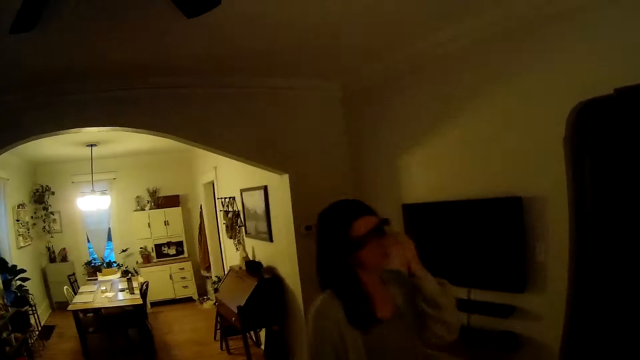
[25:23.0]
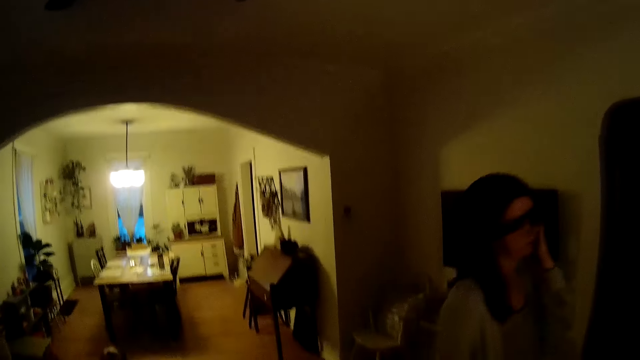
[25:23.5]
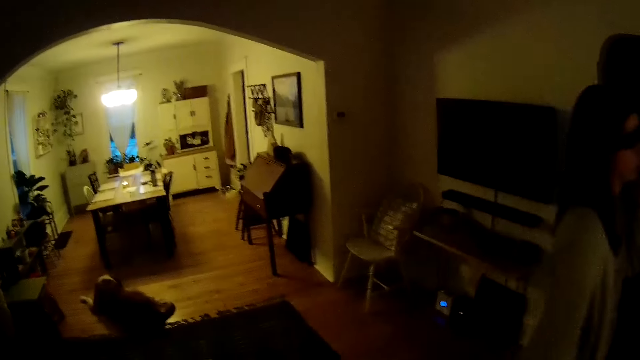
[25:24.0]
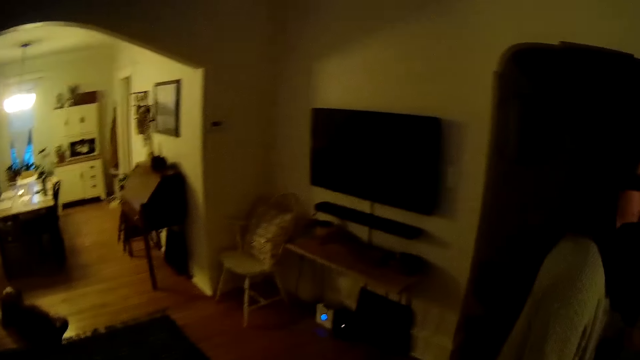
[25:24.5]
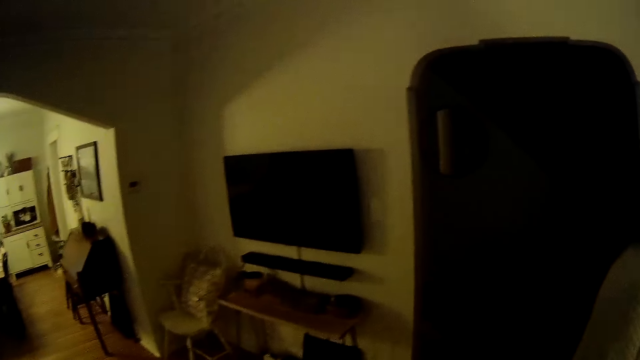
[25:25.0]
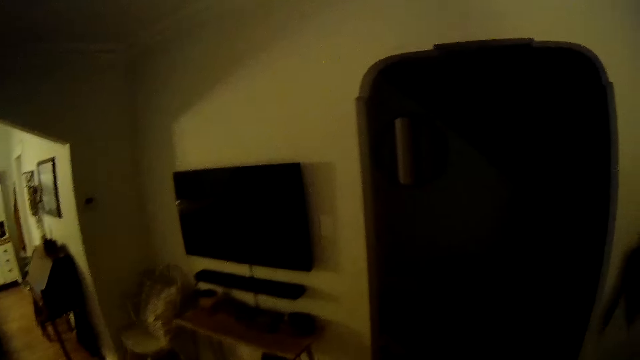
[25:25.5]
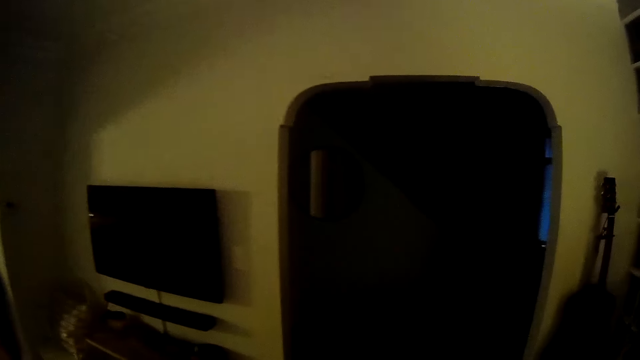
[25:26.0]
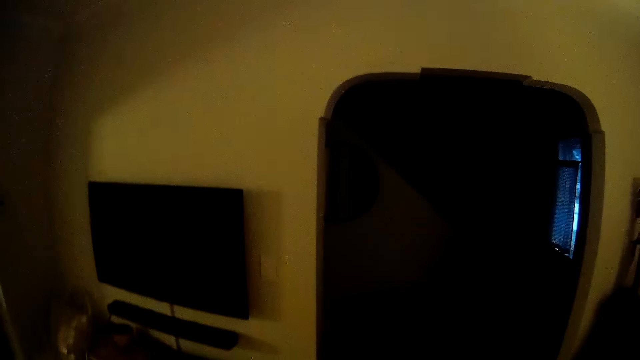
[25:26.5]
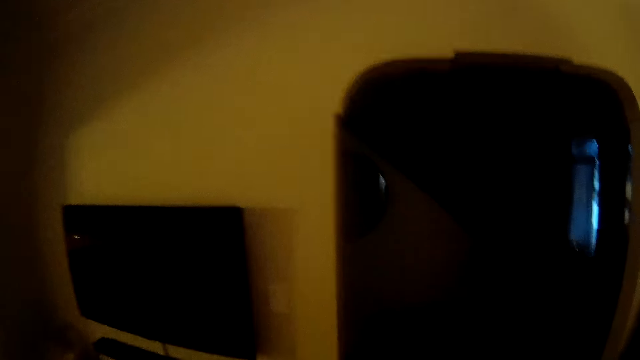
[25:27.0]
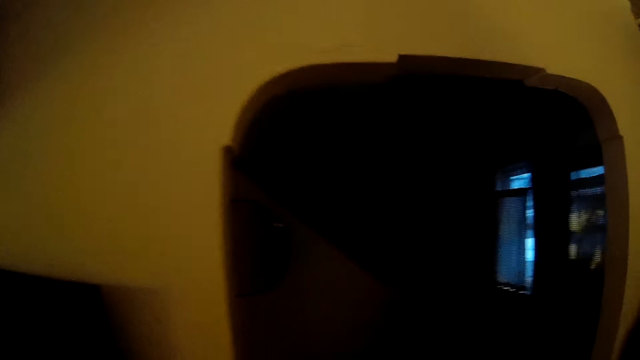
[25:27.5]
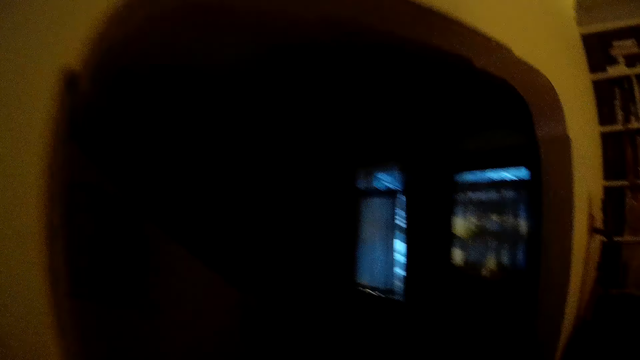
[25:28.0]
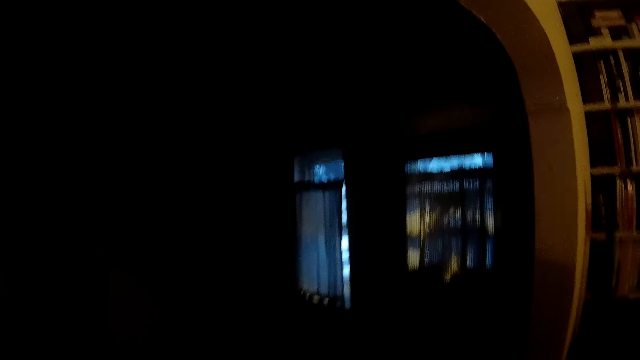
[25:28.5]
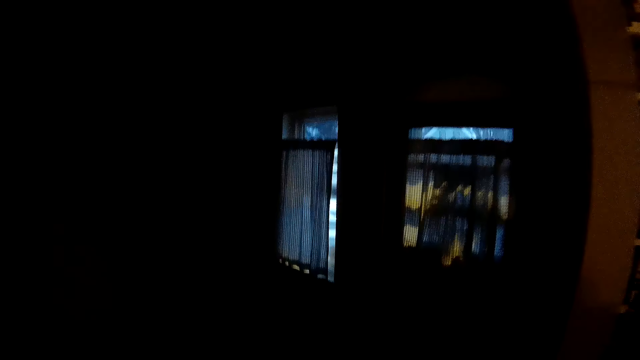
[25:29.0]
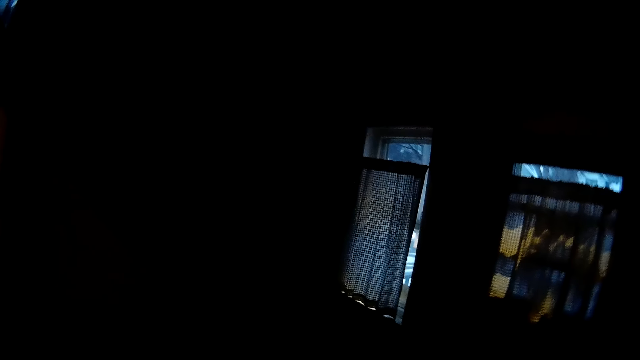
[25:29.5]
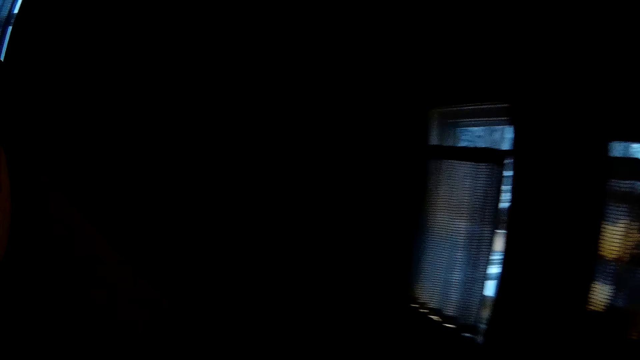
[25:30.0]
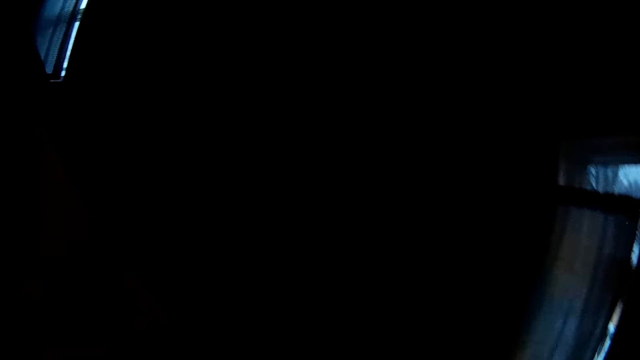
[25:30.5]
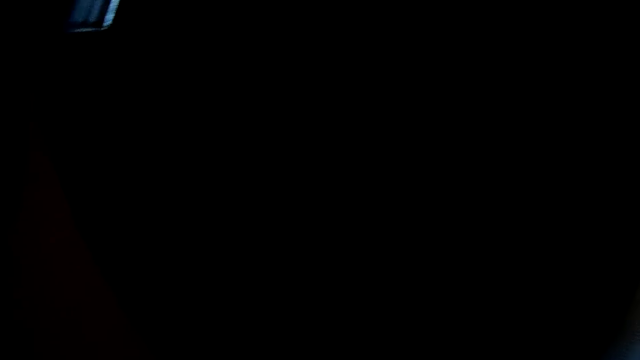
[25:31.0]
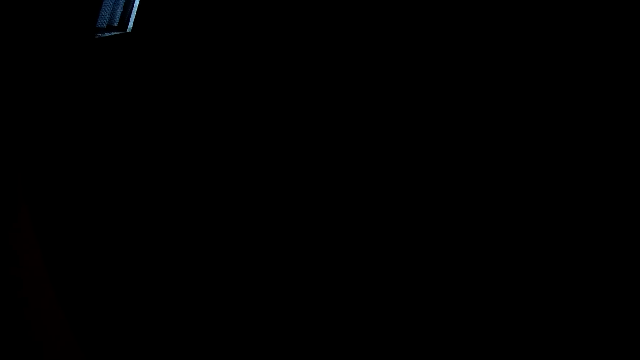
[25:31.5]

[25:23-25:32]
The camera wearer moves around the room.

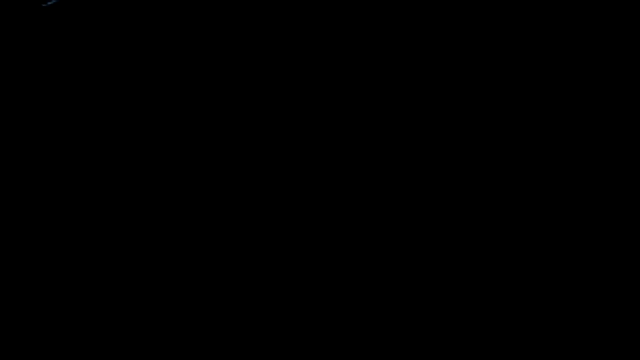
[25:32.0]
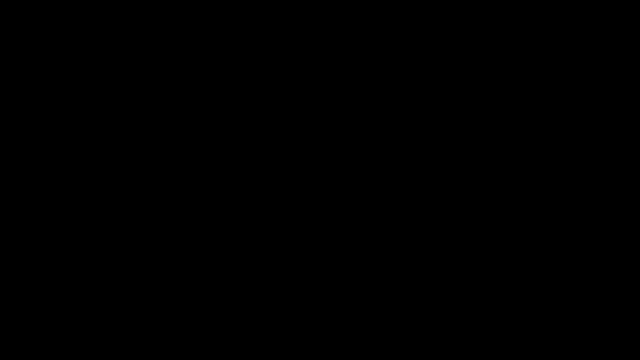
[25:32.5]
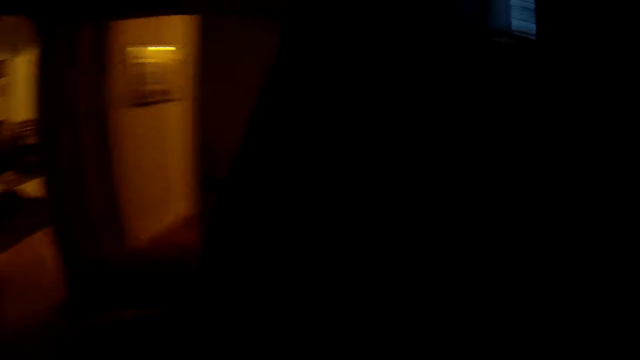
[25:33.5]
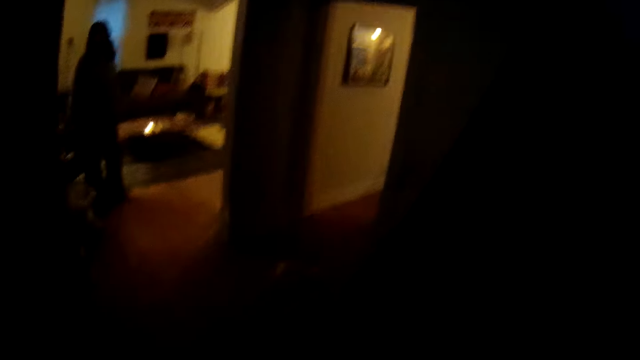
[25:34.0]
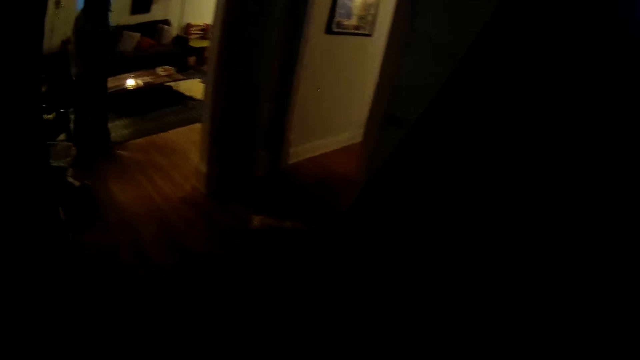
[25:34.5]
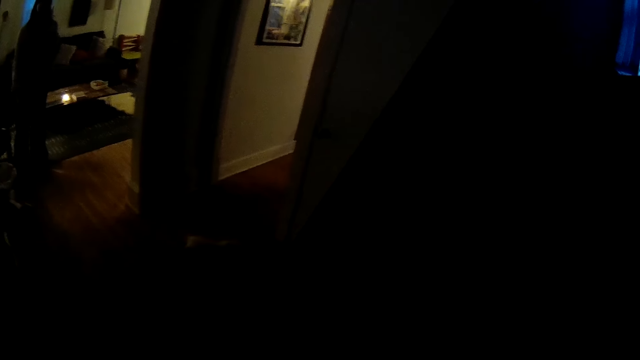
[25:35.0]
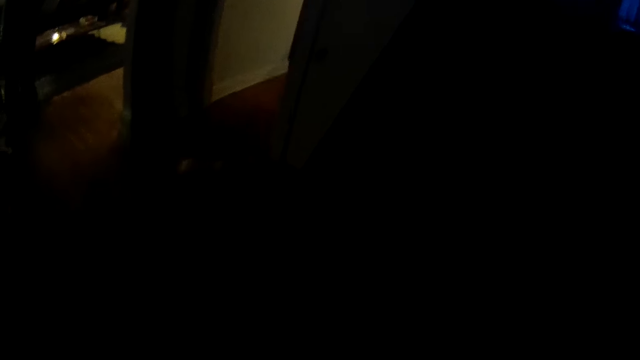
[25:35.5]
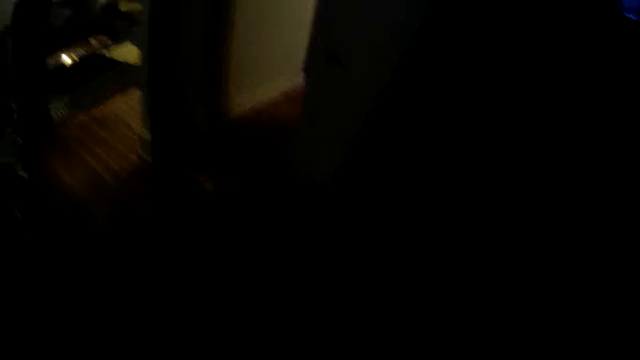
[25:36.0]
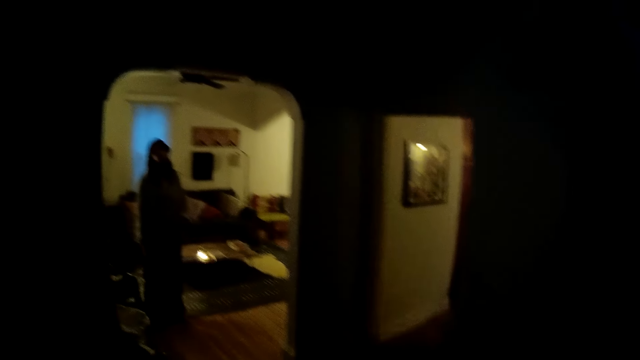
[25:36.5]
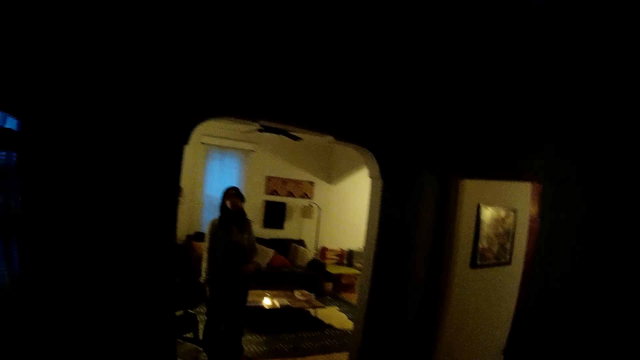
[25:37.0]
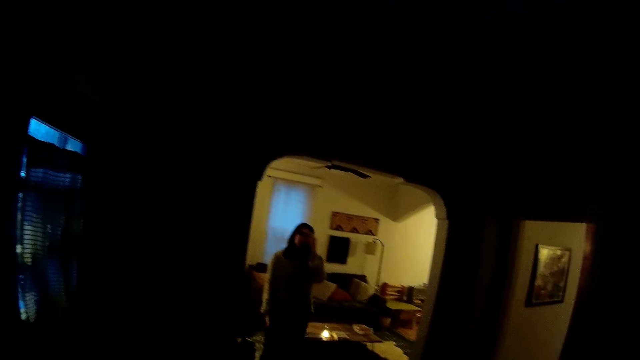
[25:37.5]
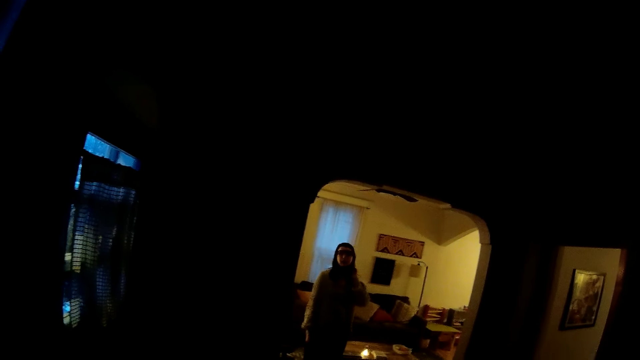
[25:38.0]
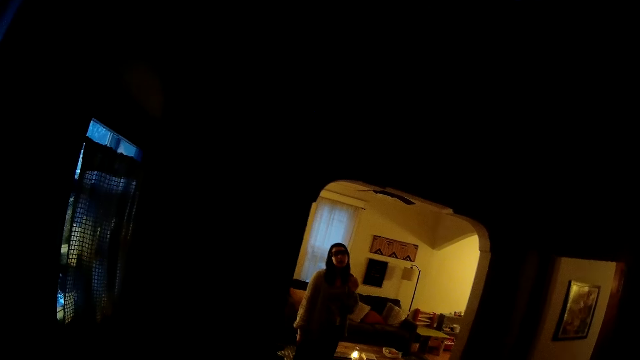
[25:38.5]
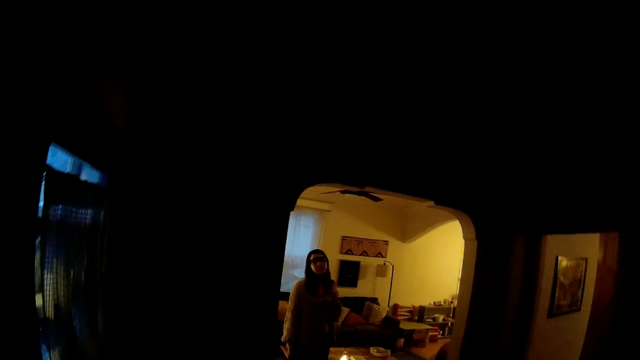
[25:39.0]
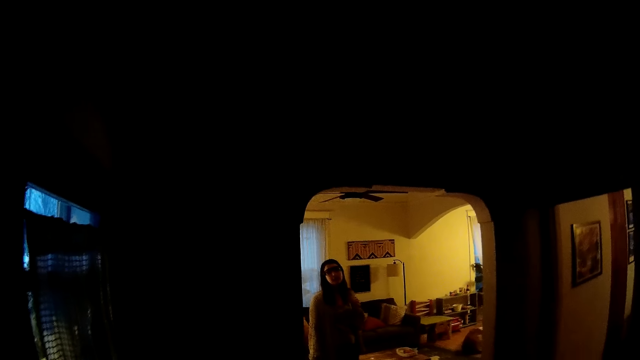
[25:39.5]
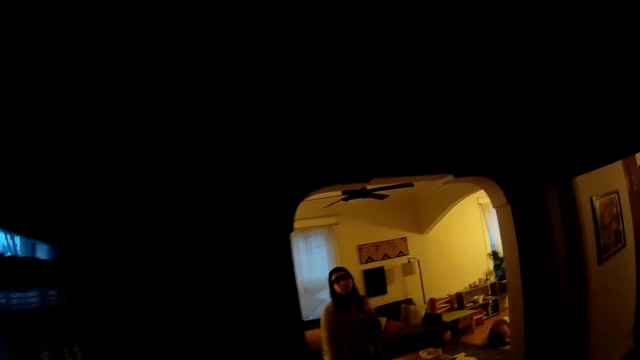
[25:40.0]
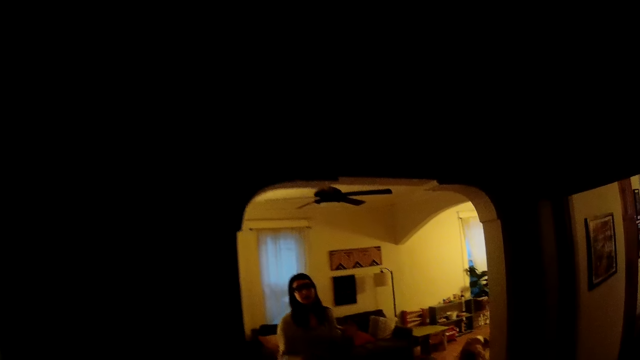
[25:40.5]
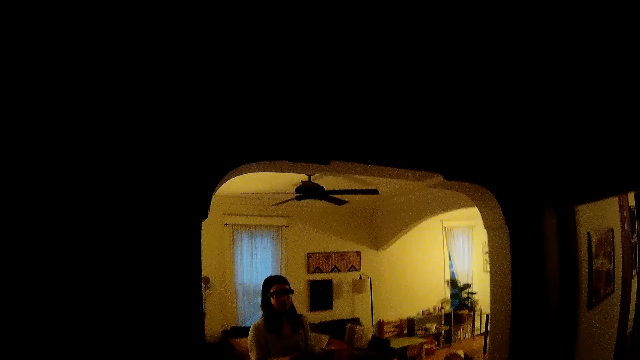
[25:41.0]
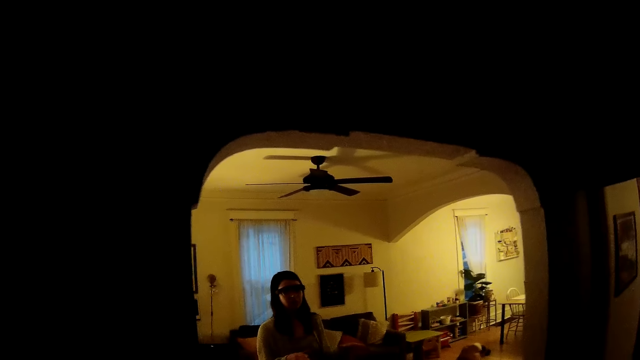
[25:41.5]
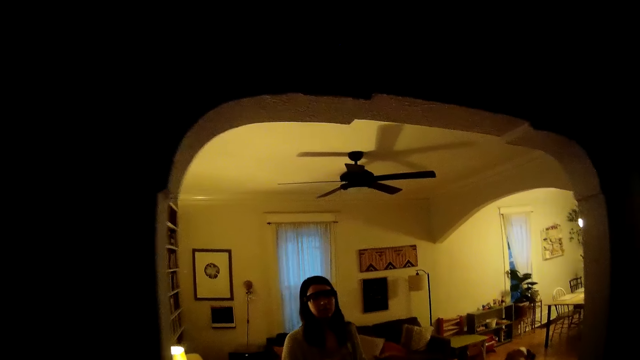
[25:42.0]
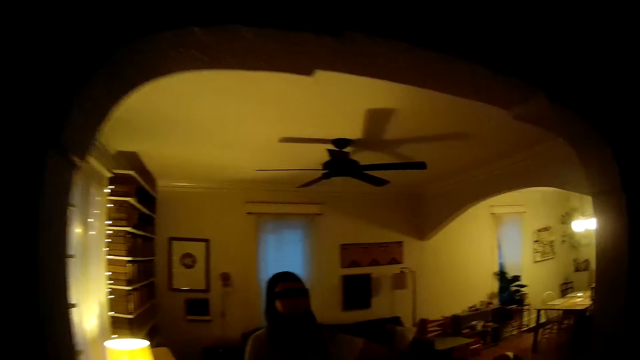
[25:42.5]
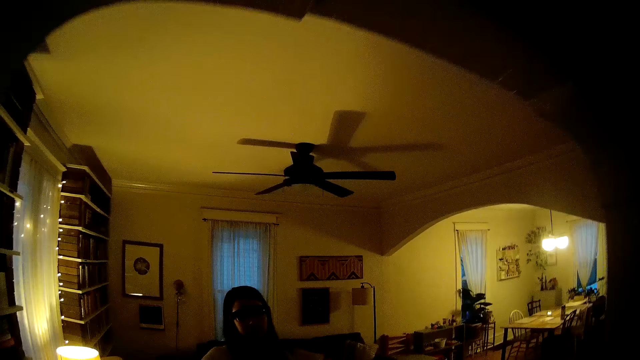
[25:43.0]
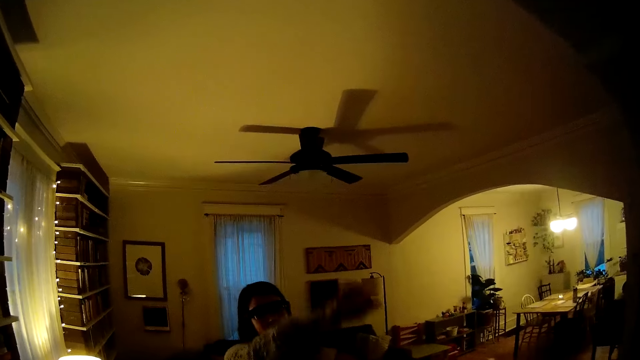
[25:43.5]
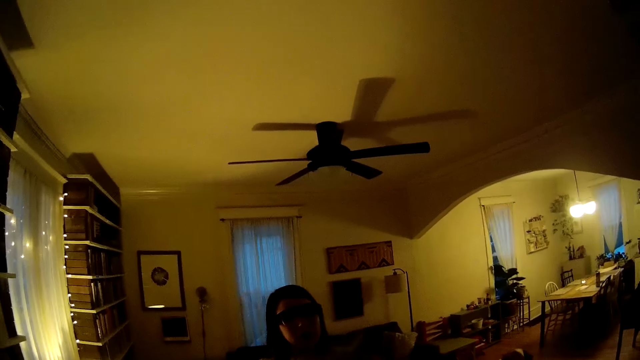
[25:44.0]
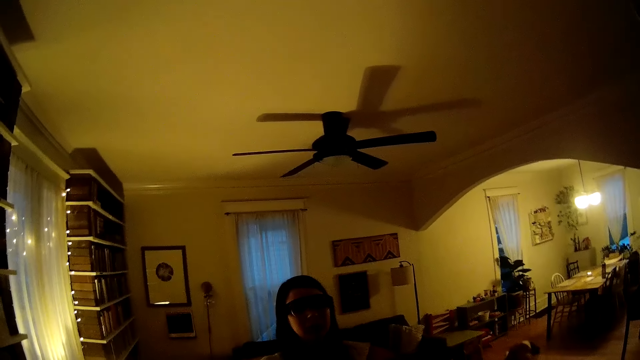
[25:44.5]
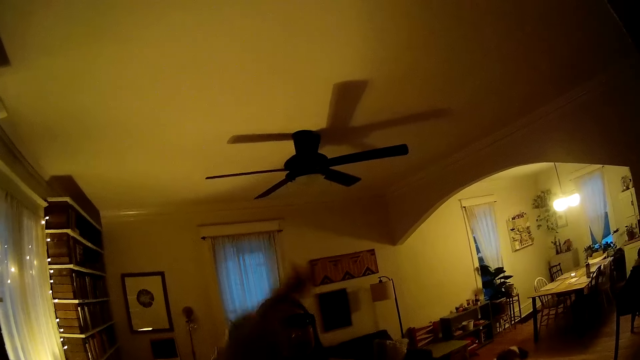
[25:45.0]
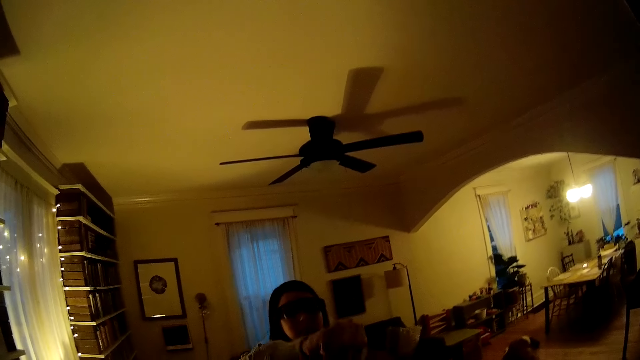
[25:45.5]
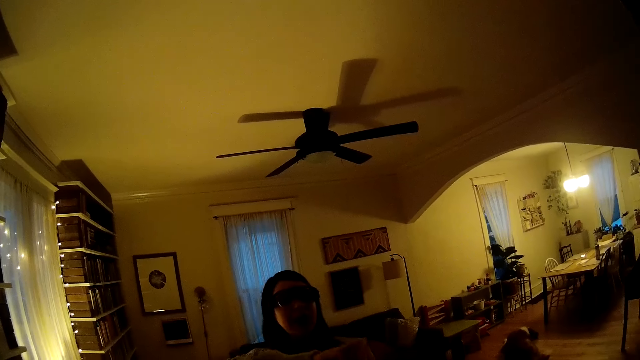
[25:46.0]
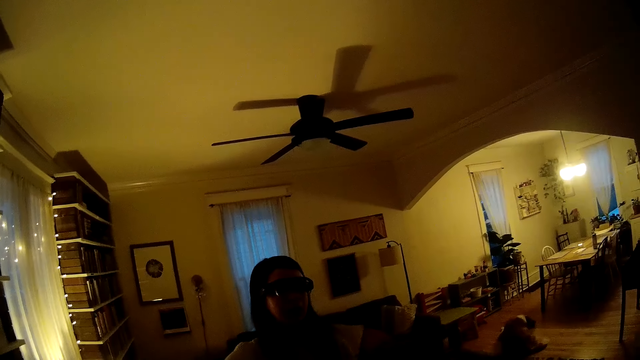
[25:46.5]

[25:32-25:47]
The camera wearer talks with a lady. The lady talks with the camera wearer. The camera wearer moves around the room. The lady talks with the camera wearer.
